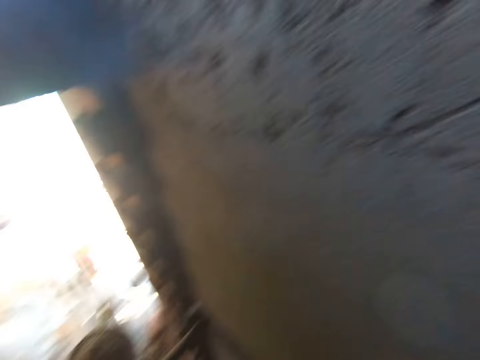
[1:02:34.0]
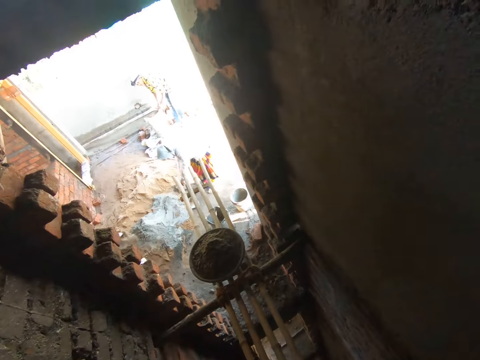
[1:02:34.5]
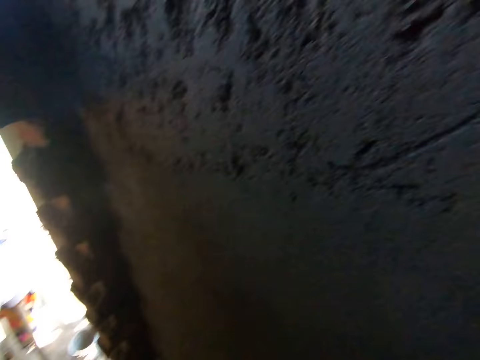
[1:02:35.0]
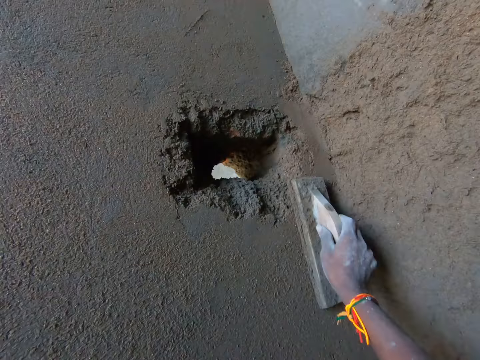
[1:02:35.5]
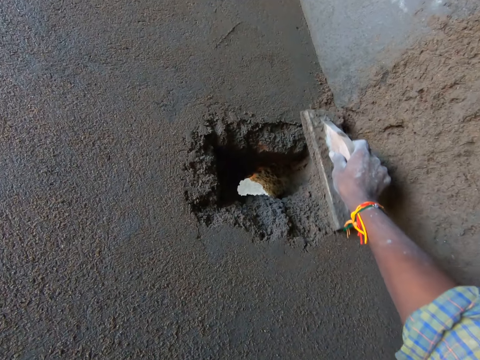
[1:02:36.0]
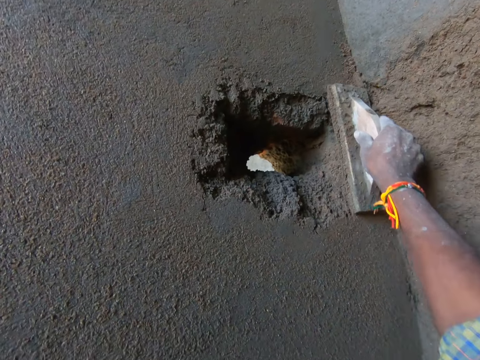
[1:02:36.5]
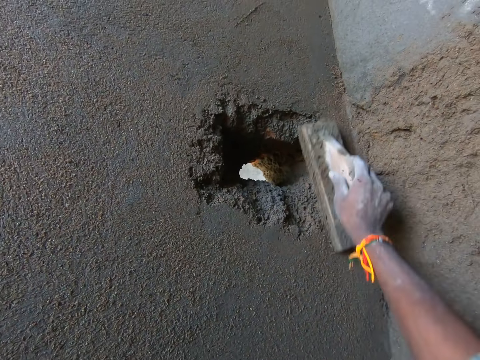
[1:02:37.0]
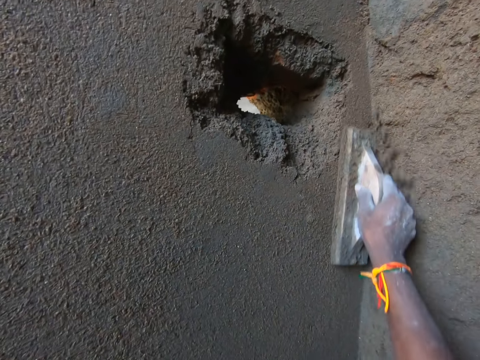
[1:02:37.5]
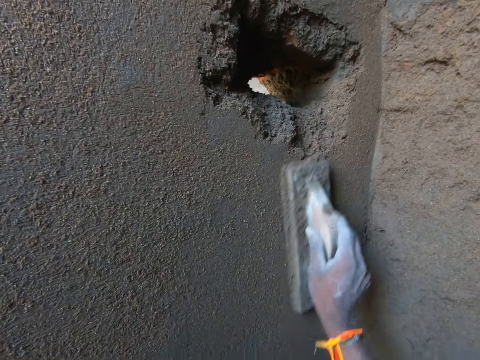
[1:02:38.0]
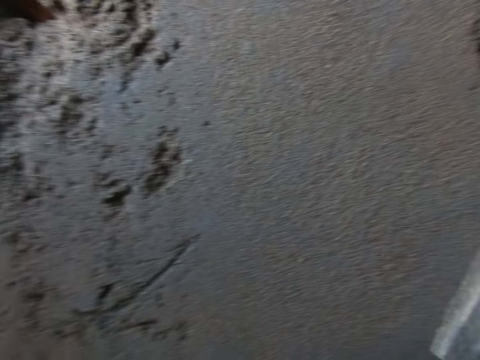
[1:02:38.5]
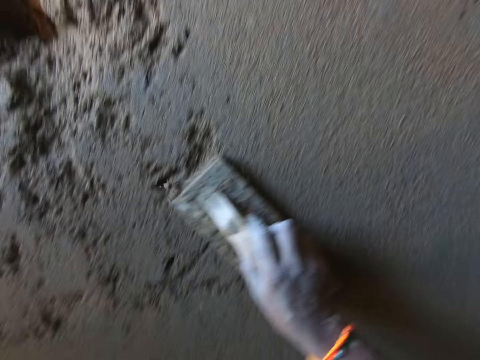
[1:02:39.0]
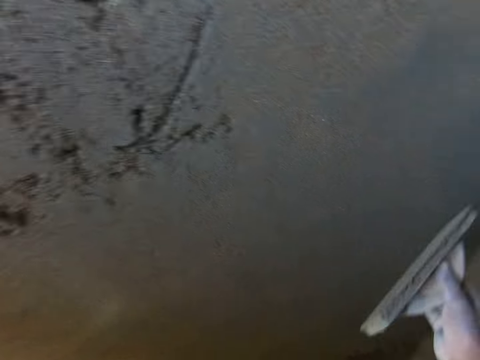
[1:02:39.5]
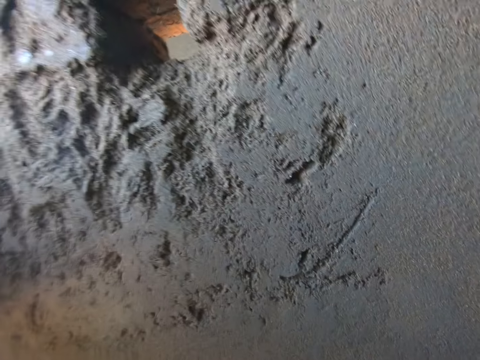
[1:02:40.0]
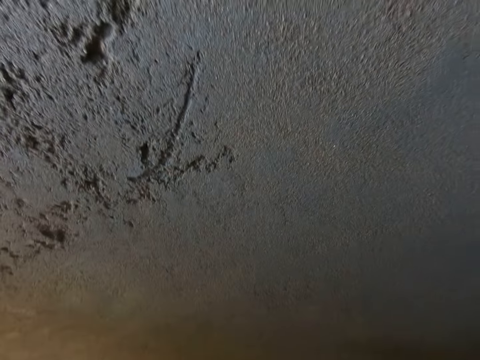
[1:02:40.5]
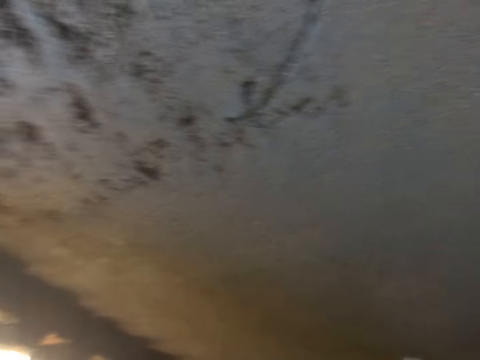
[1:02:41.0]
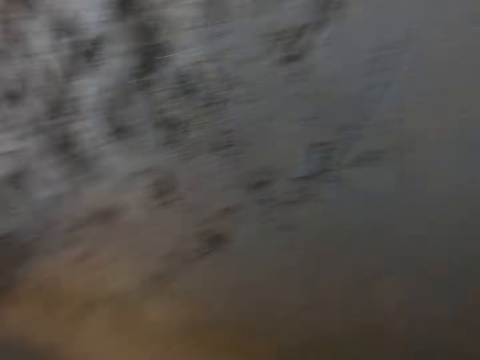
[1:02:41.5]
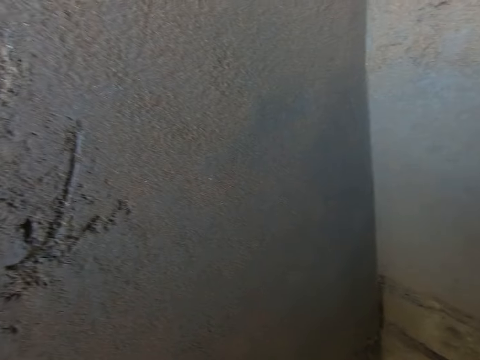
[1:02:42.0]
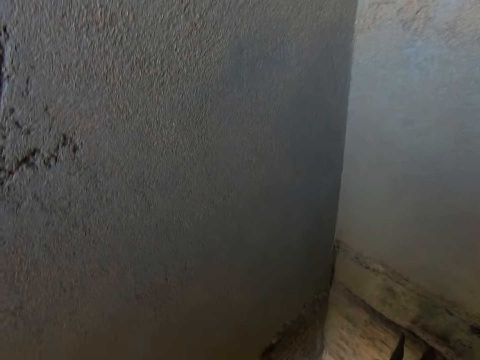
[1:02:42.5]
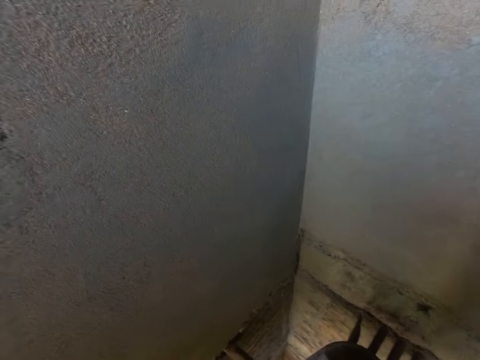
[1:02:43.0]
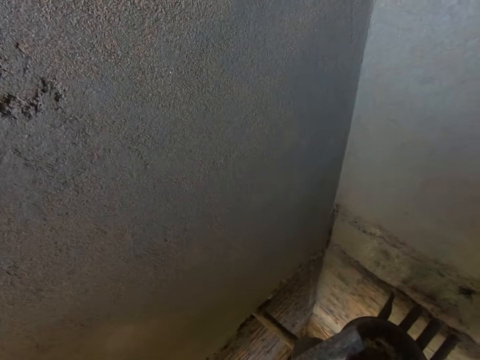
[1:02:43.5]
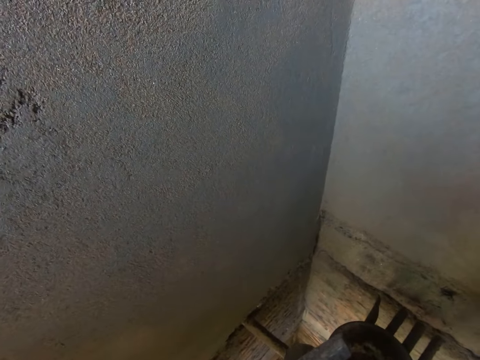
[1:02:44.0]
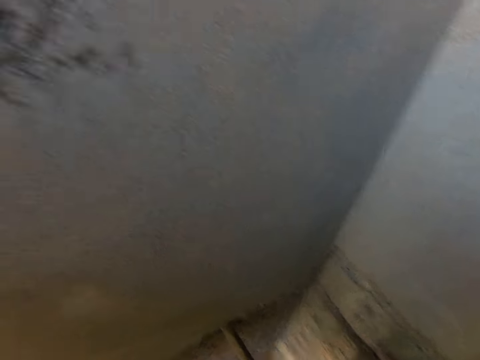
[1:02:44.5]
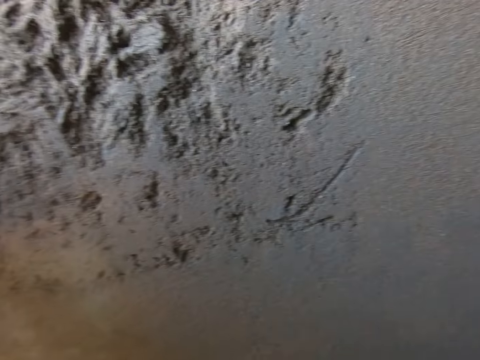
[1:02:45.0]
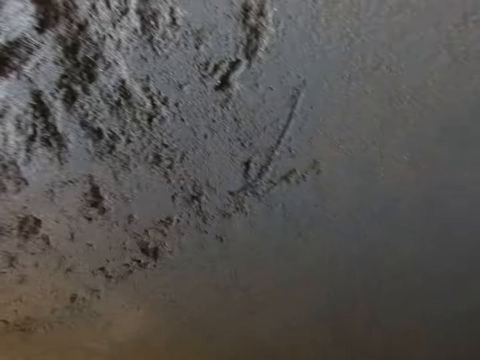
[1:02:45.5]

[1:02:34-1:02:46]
The camera wearer rubs the wooden float on the wall with his right hand.

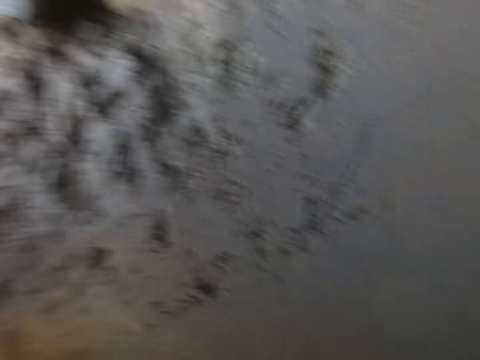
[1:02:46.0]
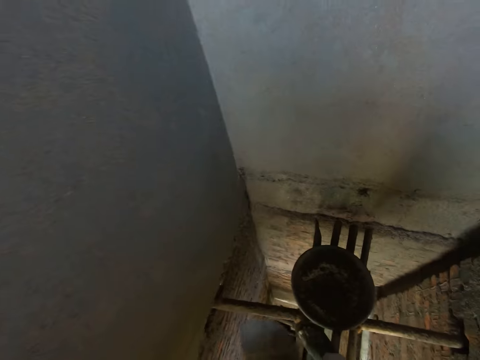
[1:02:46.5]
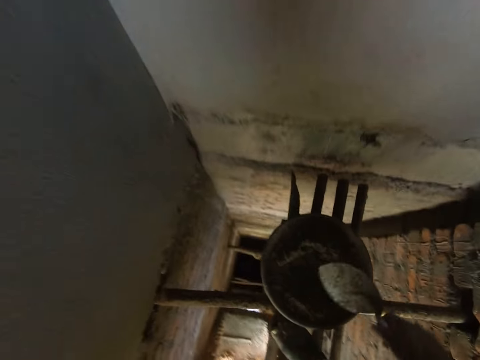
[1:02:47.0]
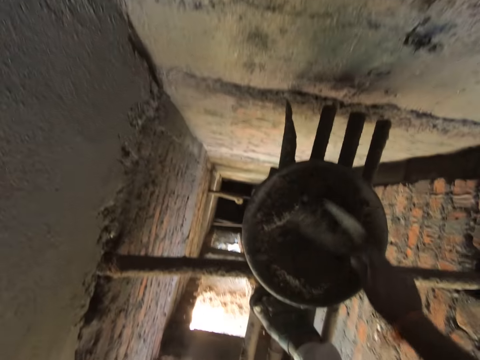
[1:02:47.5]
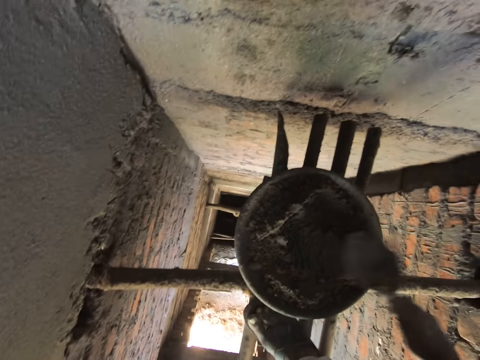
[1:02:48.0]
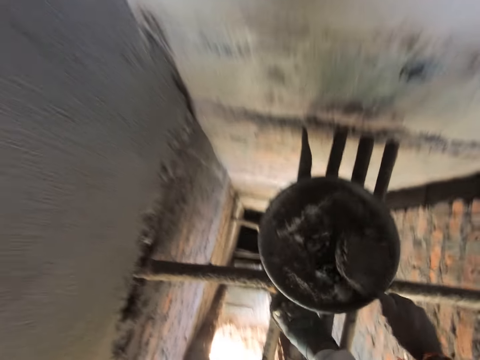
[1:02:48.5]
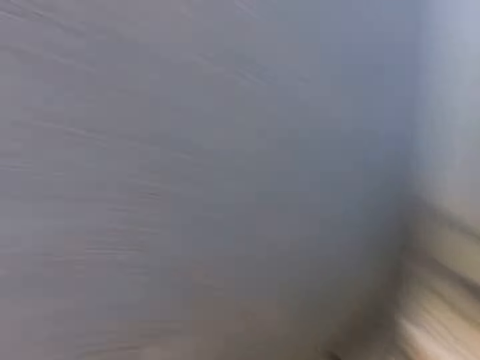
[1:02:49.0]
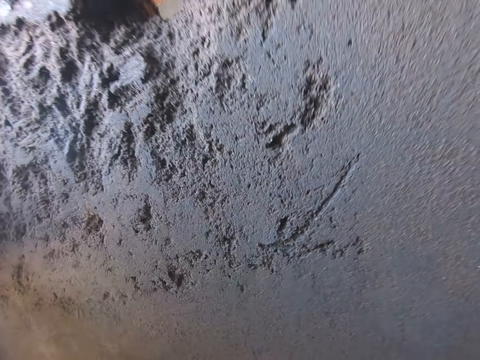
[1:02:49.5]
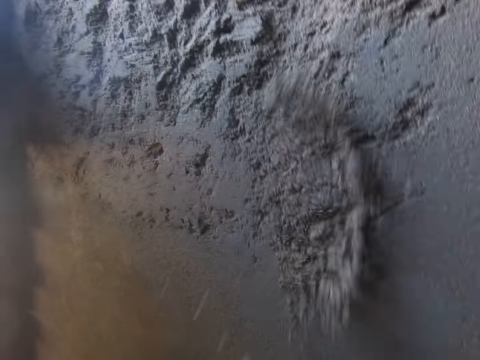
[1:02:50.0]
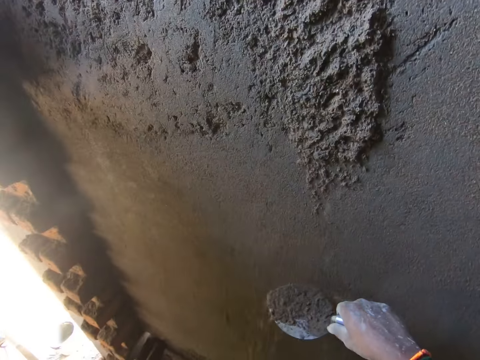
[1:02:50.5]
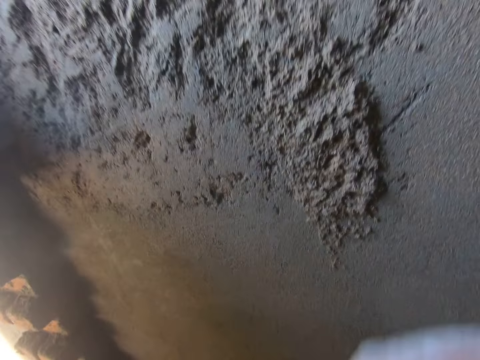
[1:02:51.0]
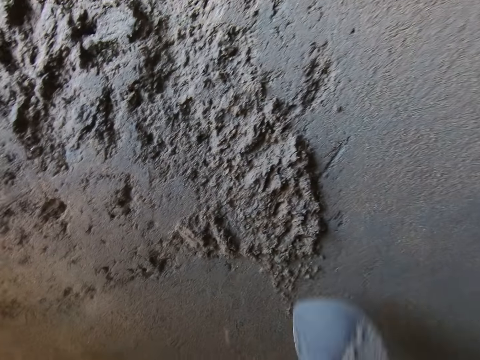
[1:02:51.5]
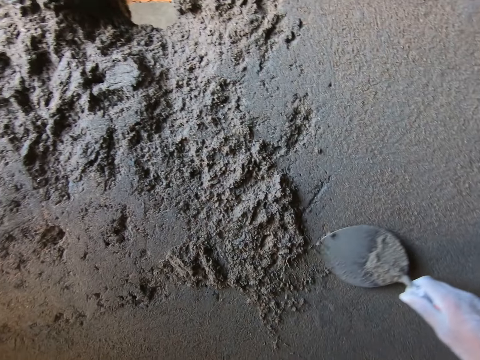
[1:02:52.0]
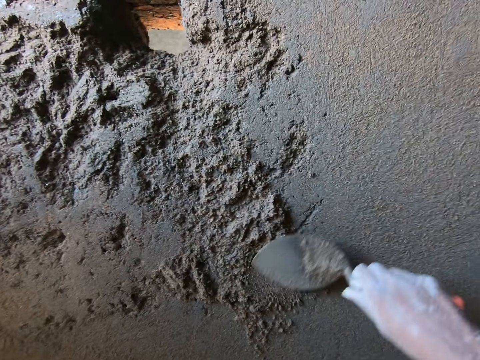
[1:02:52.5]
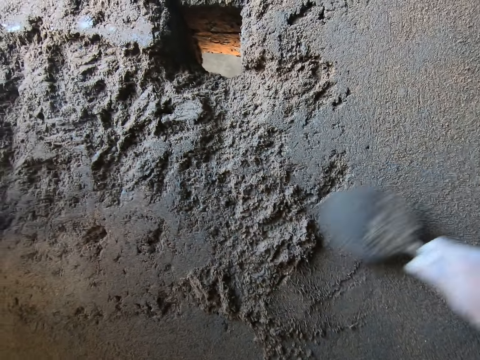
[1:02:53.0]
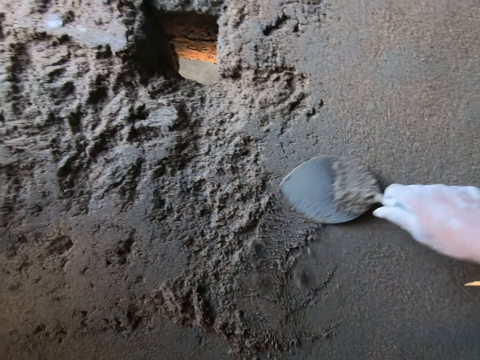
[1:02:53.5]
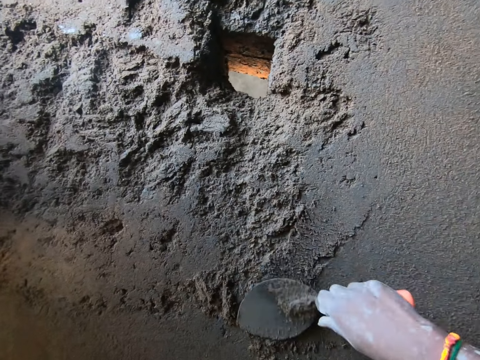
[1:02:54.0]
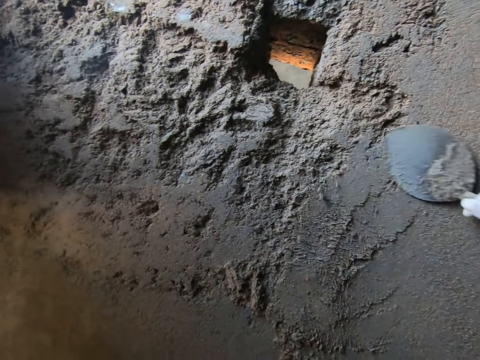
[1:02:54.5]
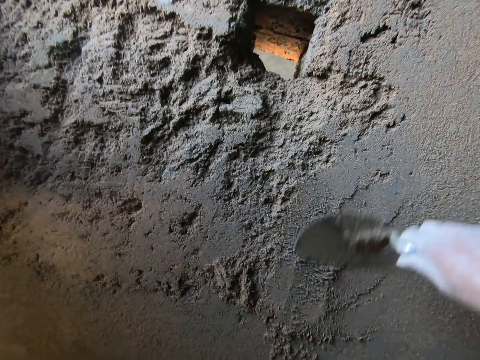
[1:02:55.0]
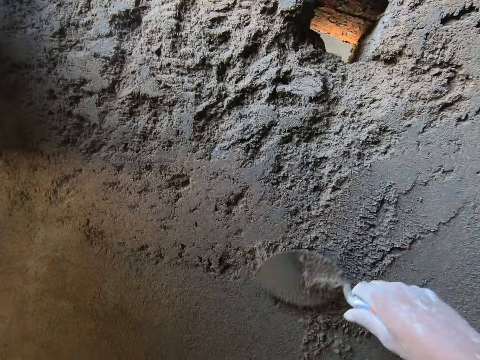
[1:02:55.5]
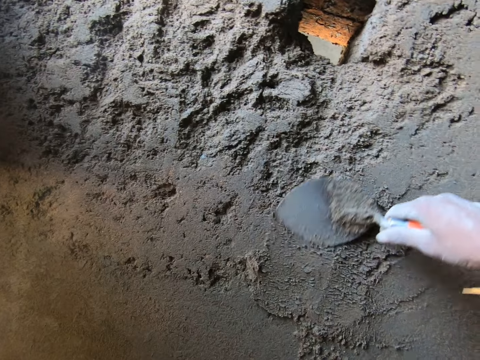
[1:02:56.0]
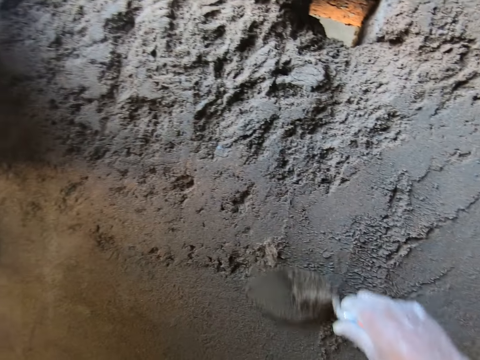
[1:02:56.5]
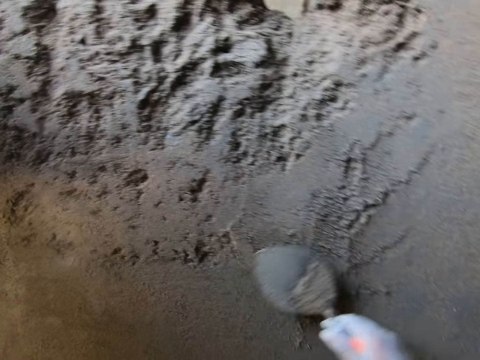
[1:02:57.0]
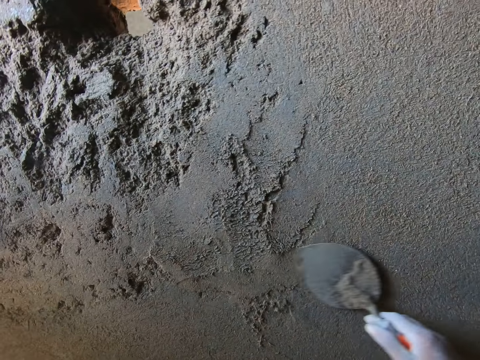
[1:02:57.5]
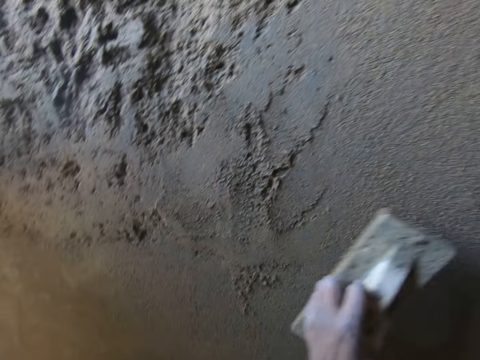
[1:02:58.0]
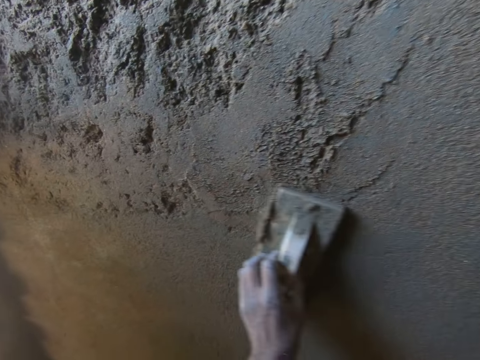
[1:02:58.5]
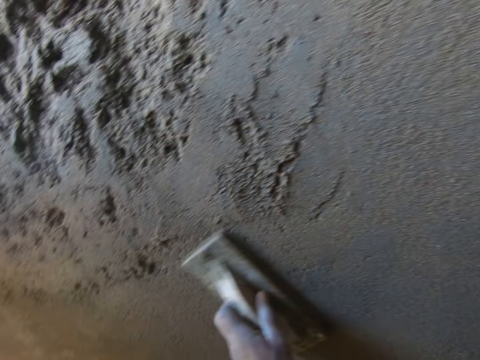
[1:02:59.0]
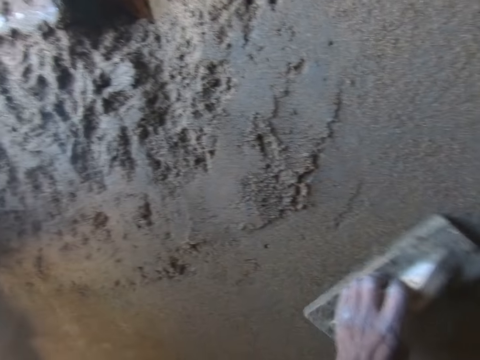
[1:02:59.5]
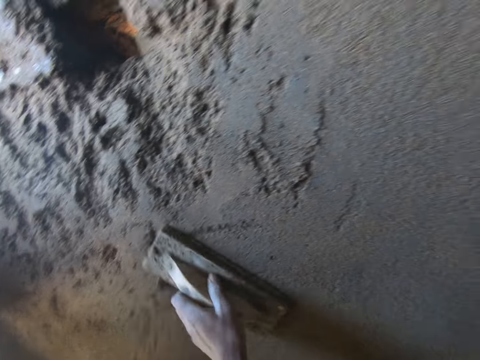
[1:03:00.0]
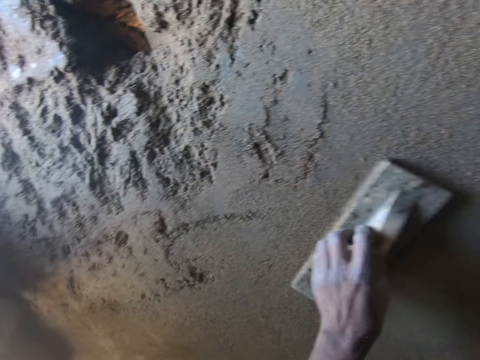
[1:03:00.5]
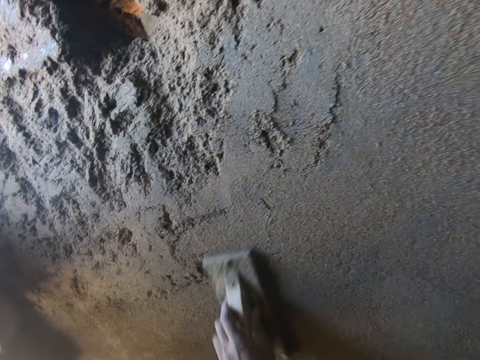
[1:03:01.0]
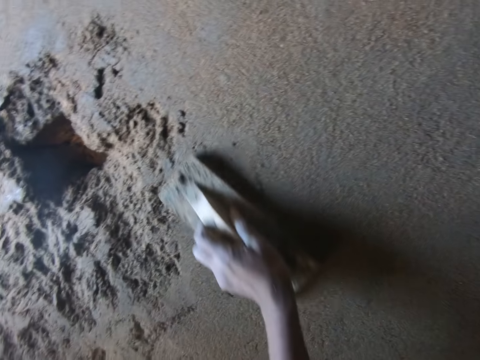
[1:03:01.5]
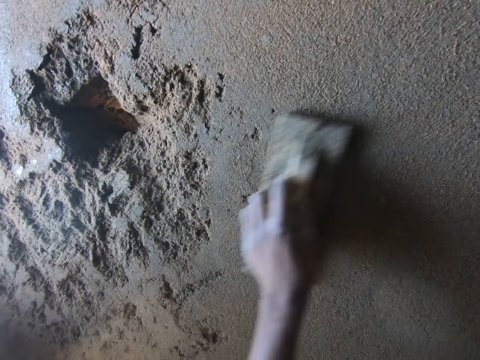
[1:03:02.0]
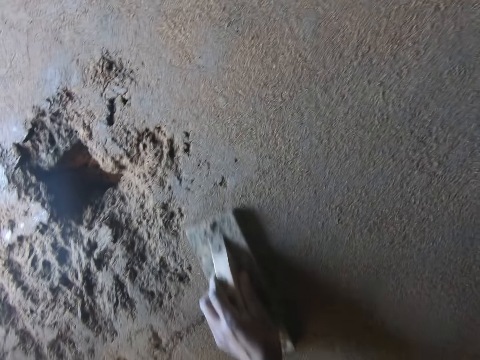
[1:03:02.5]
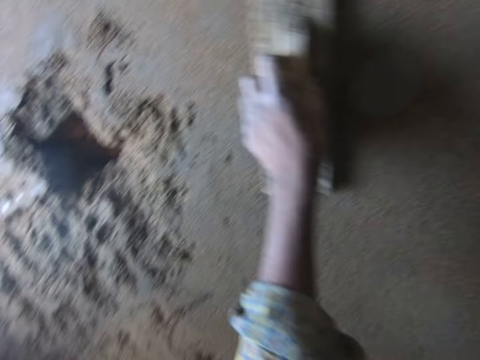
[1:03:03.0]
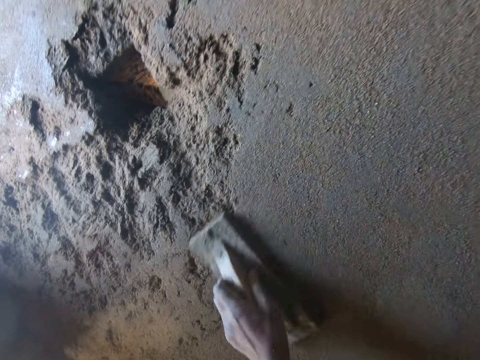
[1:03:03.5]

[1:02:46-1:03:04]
The camera wearer switches the hand trowel and wooden float between his hands. He mixes the cement mortar in the head pan with the hand trowel in his right hand. He takes some cement mortar from the head pan with the hand trowel in his right hand. He splashes the cement mortar on the wall with the hand trowel in his right hand. He spreads the cement mortar on the wall with the hand trowel in his right hand. He rubs the wooden float on the wall with his left hand. He smooths the wall with the float again.
